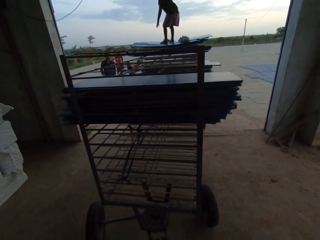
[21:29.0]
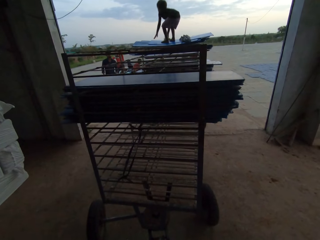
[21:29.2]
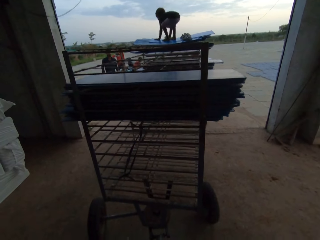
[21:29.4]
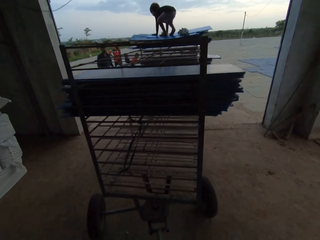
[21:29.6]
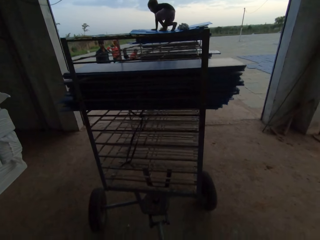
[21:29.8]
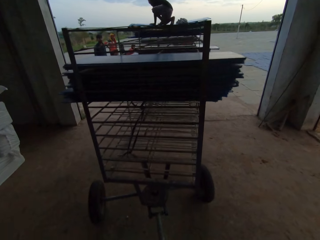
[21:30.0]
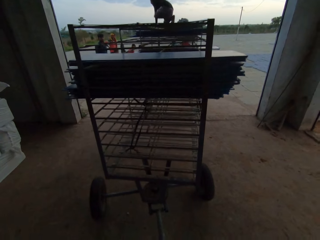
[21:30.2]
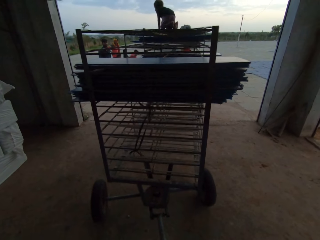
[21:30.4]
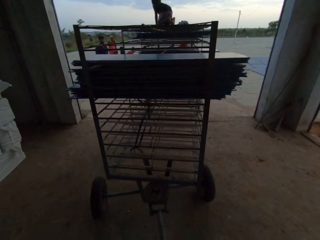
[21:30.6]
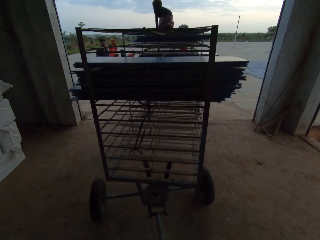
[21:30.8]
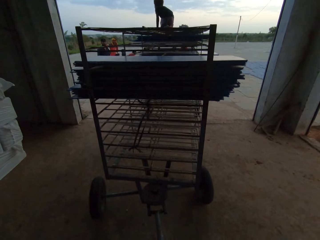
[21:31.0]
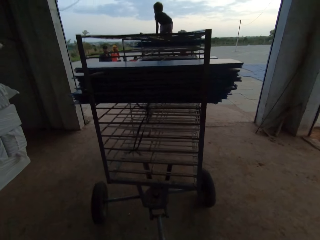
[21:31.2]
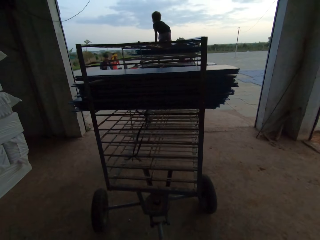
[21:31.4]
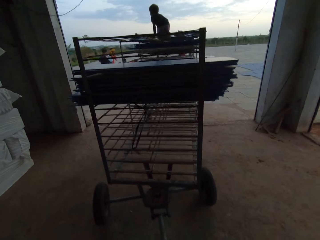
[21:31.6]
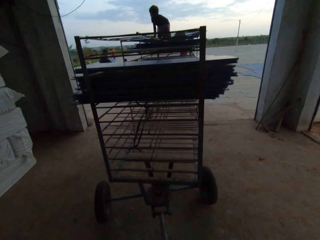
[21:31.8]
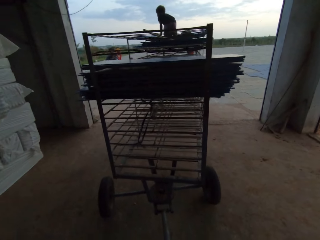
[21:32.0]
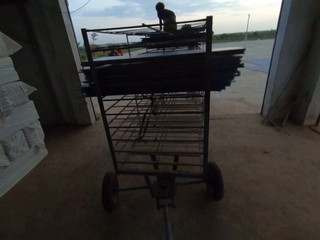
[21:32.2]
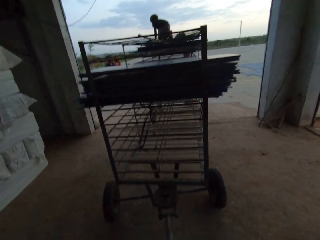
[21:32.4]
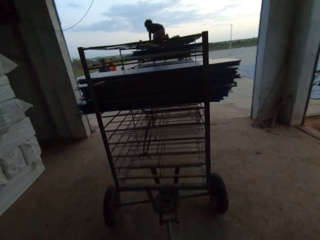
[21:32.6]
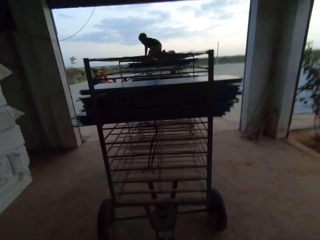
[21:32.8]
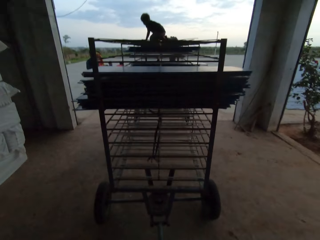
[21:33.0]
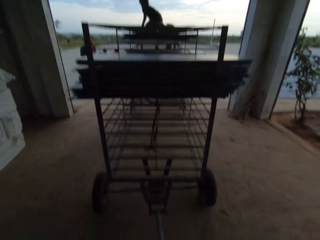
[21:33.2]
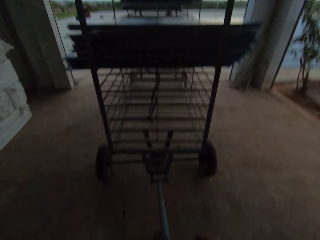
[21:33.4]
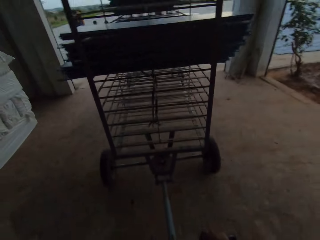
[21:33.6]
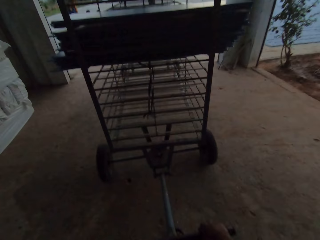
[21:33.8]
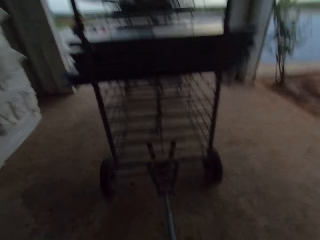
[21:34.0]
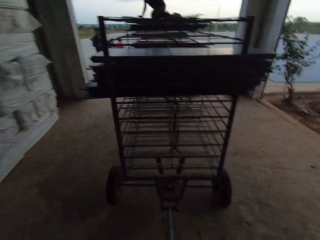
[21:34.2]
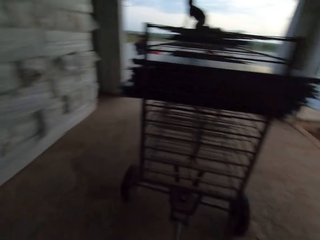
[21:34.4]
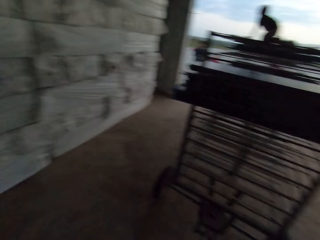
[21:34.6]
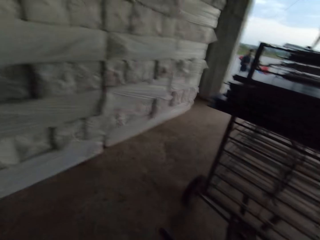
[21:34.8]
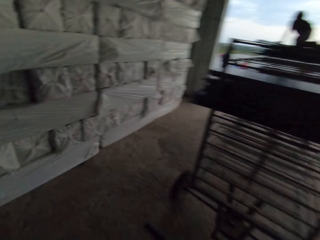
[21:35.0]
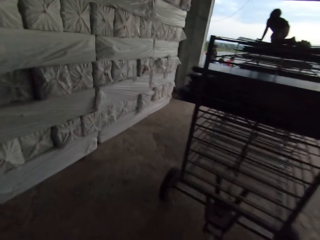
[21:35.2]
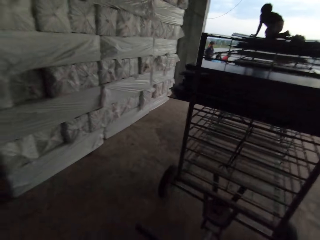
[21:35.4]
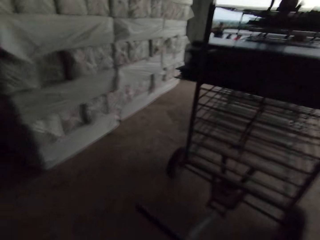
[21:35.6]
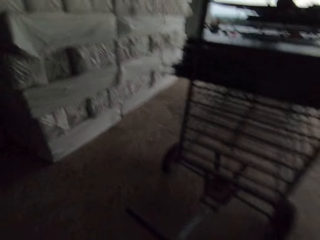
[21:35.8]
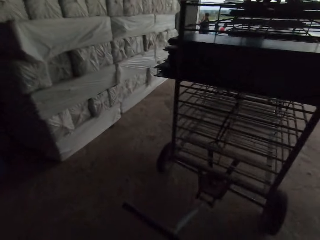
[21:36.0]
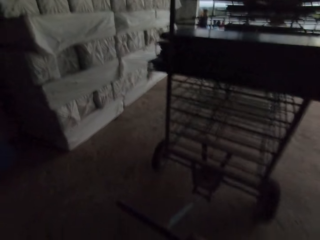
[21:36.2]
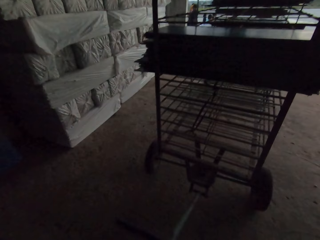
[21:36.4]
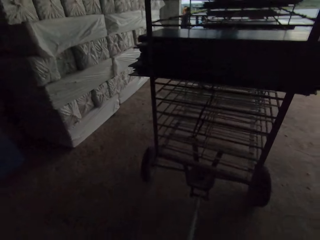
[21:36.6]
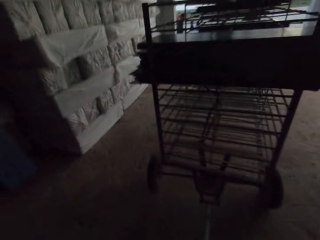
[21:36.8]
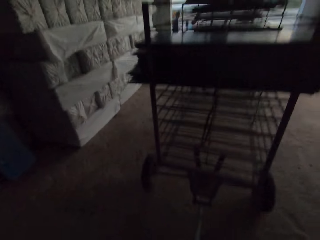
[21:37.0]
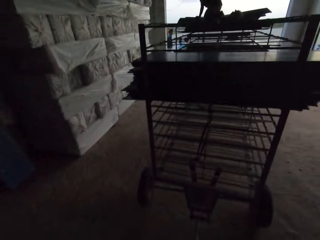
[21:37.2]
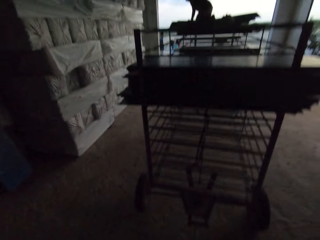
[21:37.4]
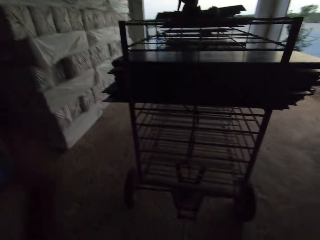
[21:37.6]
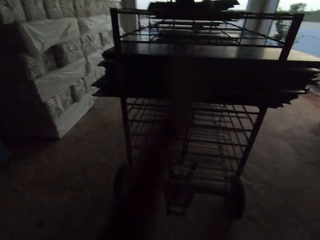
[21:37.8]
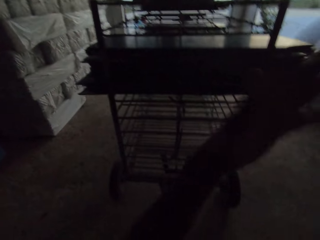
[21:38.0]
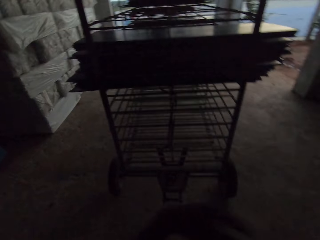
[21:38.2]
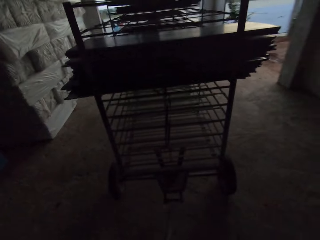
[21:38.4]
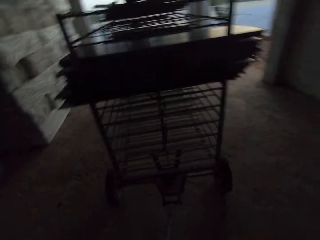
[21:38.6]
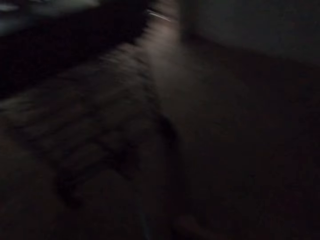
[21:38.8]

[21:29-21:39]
The camera wearer pulls the rack.

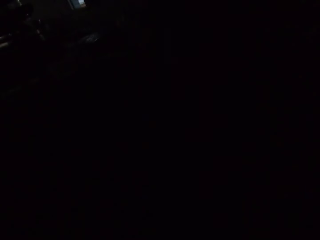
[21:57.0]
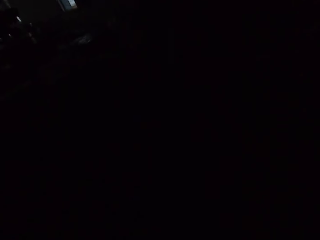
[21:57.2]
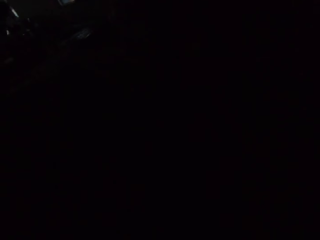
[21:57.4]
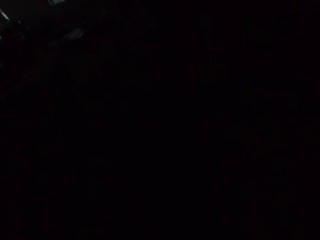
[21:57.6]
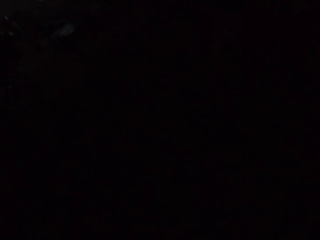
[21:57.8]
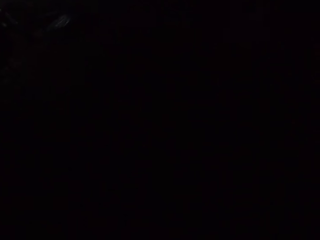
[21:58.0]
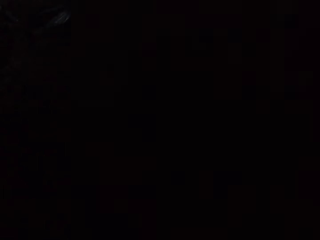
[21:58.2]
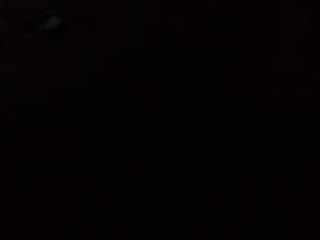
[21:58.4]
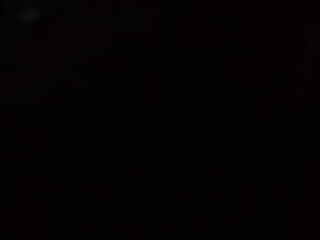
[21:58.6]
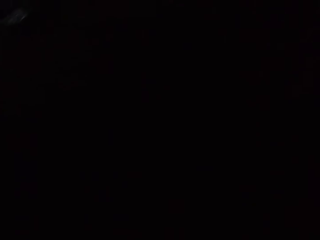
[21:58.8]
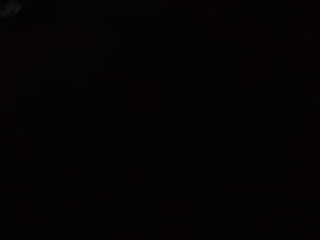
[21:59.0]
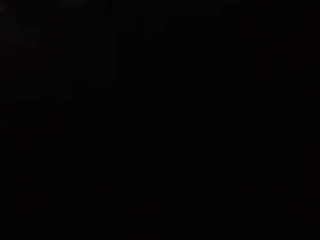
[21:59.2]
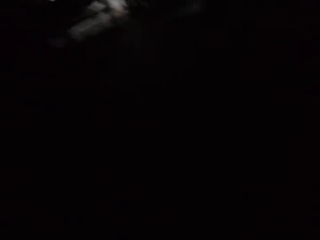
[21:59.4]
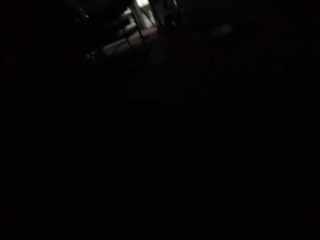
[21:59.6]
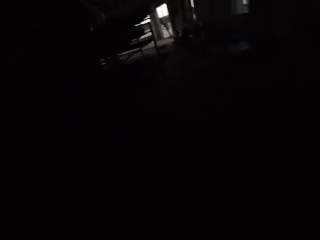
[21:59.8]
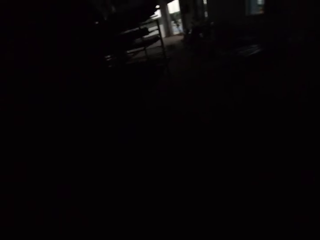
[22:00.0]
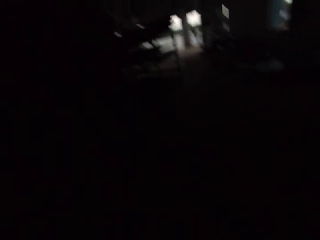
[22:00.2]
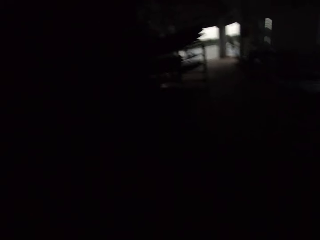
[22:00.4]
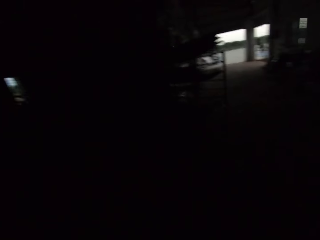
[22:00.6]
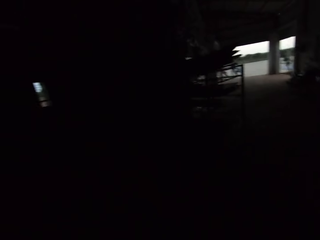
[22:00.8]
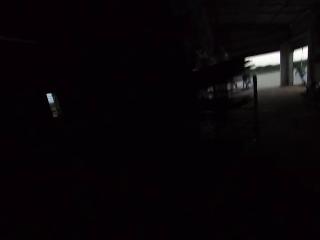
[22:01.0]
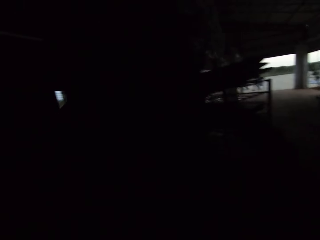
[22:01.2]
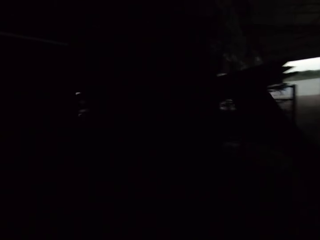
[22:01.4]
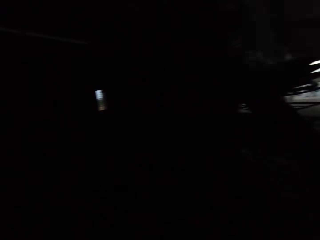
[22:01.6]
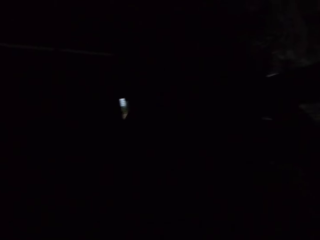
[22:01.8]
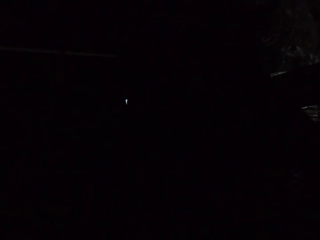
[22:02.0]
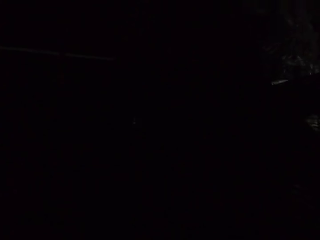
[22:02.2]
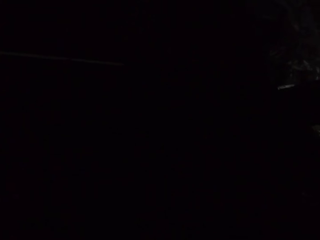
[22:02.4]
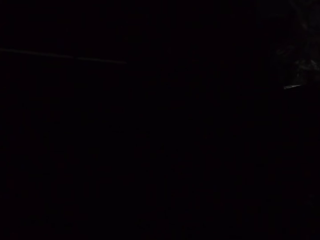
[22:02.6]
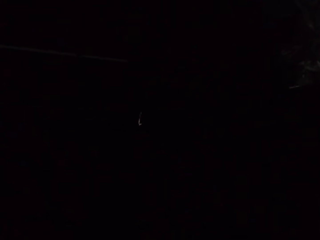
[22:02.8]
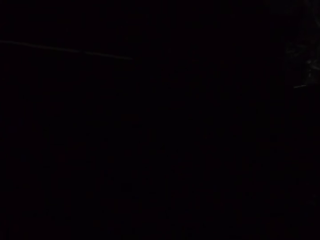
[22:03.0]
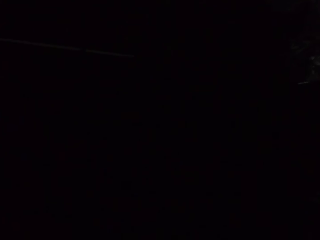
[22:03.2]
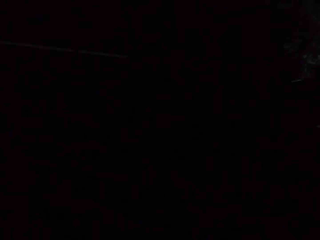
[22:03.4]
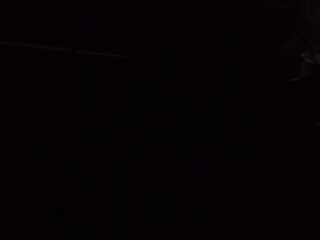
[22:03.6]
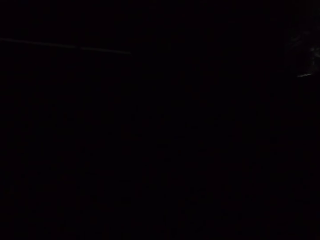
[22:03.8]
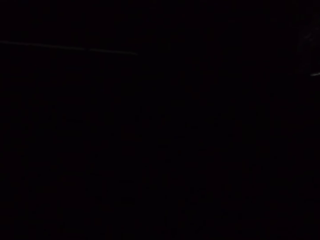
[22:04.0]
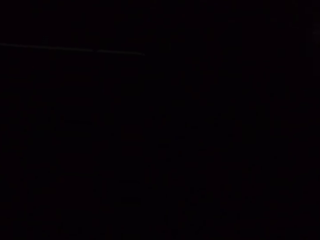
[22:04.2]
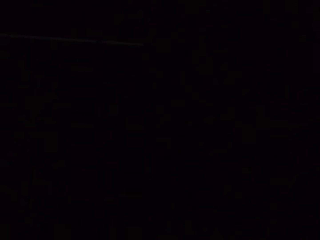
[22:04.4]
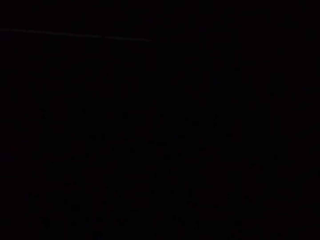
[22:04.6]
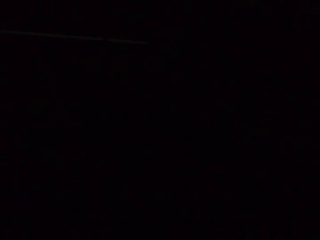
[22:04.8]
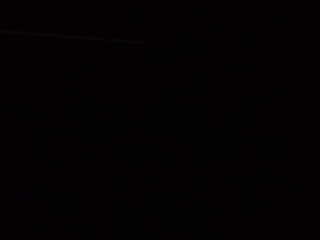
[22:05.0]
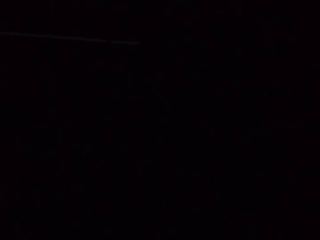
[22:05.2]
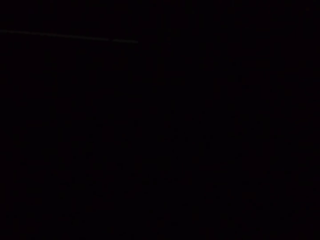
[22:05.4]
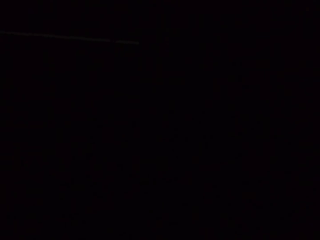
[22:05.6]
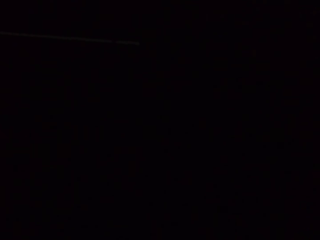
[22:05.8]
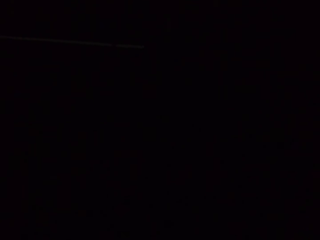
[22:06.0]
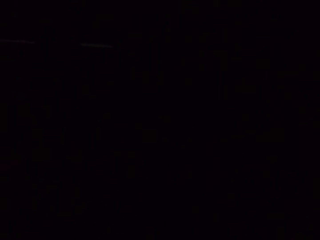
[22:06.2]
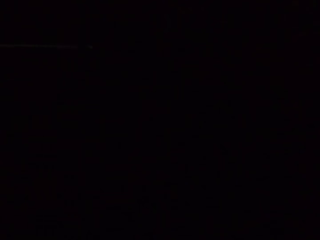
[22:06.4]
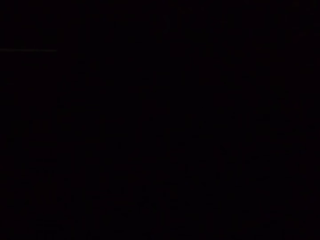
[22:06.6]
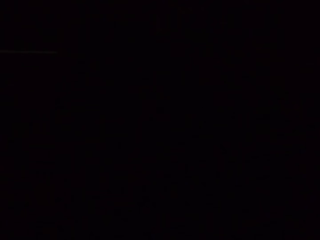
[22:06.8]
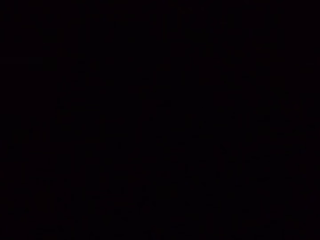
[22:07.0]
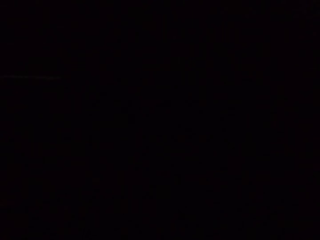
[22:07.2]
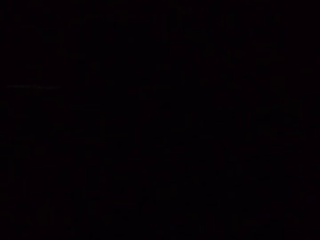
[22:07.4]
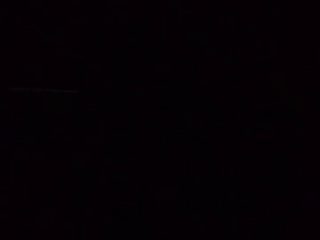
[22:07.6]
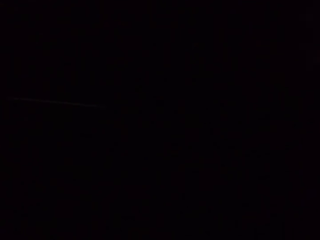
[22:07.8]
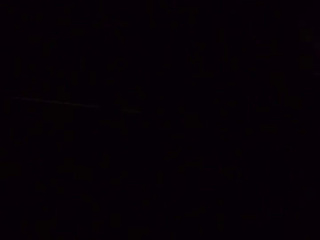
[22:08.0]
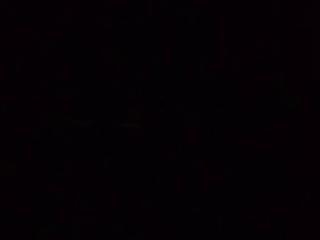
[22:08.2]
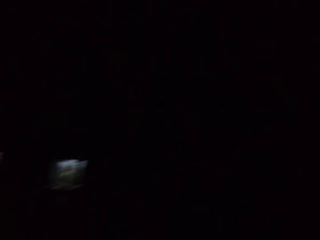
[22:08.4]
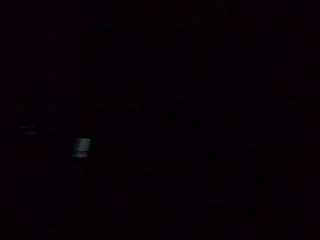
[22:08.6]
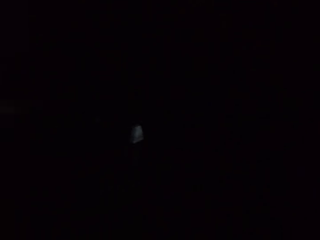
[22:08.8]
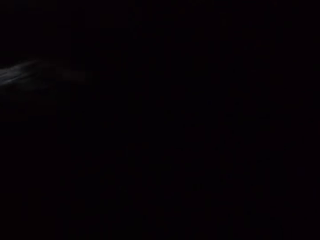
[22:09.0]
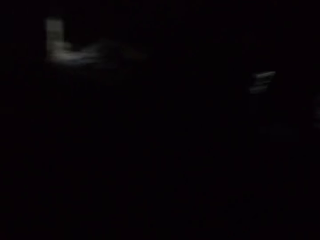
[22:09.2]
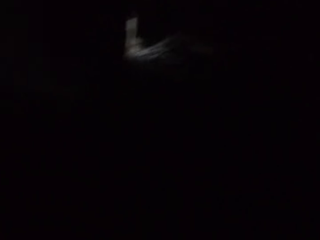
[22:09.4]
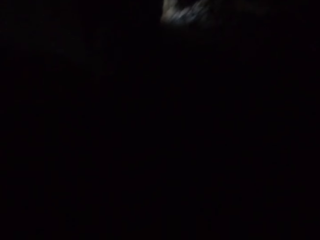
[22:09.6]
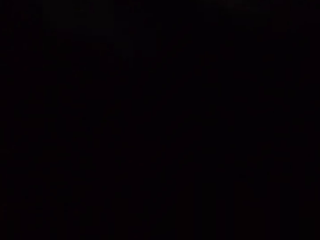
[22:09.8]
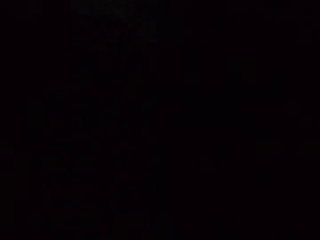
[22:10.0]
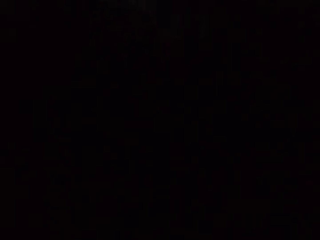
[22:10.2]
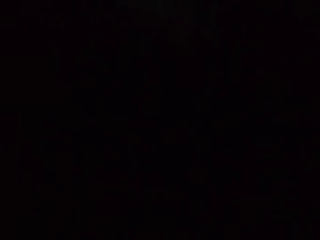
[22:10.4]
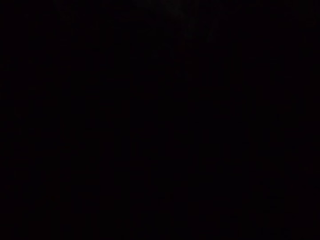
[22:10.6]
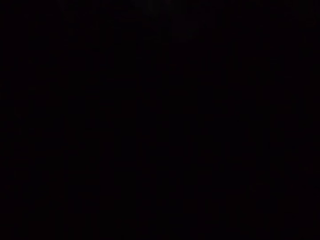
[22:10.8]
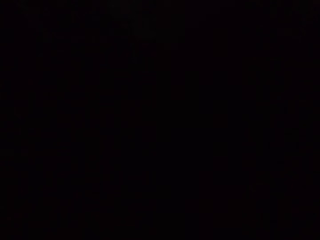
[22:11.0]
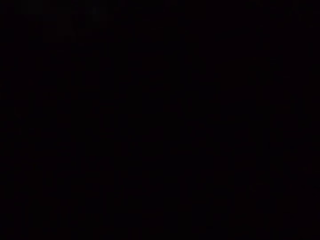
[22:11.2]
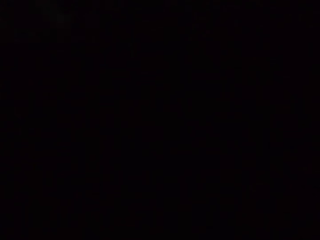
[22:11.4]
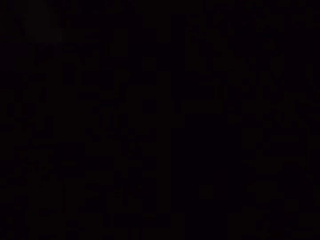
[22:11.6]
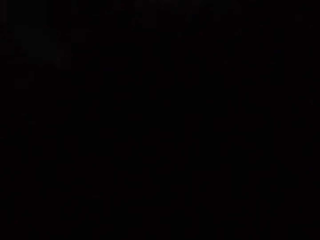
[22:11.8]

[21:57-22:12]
The camera wearer talks to the child.
